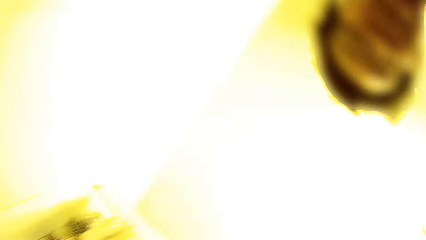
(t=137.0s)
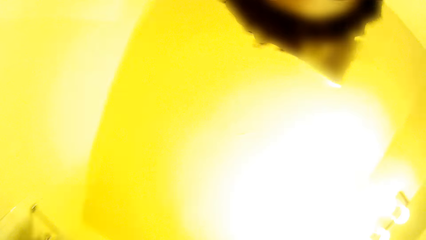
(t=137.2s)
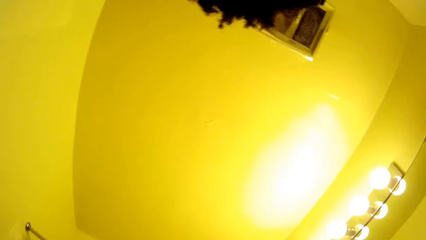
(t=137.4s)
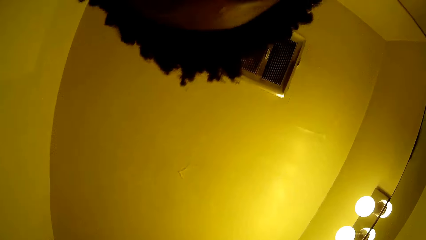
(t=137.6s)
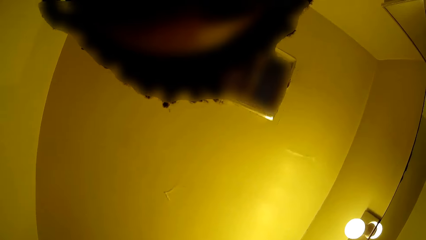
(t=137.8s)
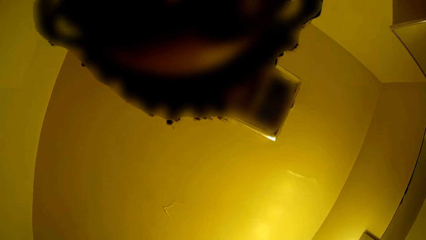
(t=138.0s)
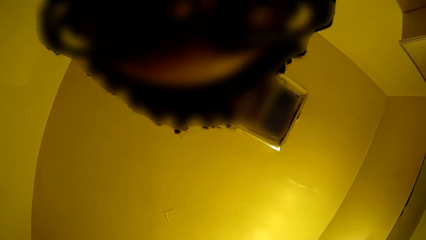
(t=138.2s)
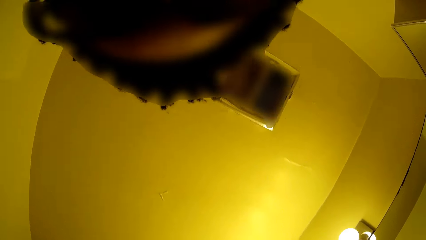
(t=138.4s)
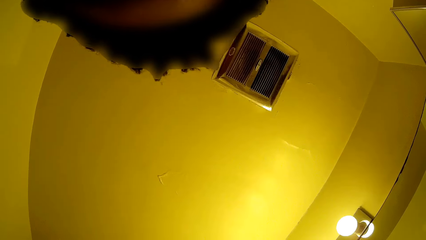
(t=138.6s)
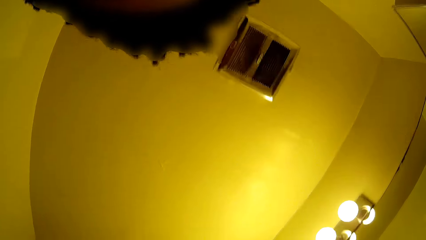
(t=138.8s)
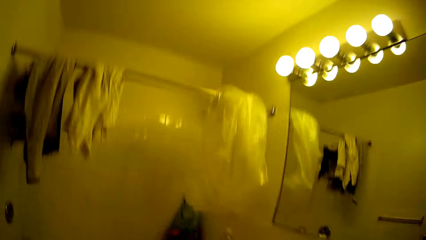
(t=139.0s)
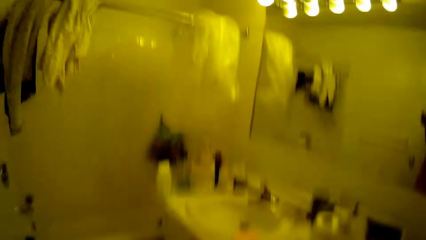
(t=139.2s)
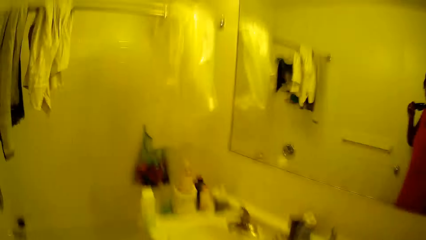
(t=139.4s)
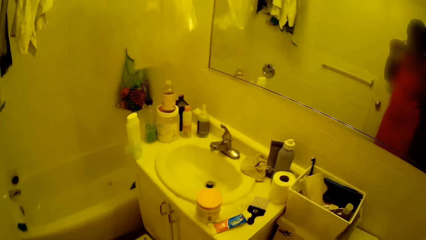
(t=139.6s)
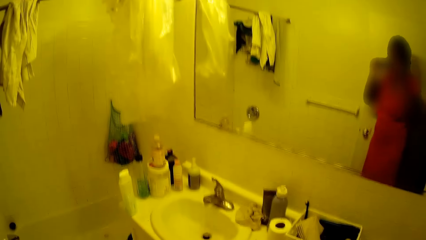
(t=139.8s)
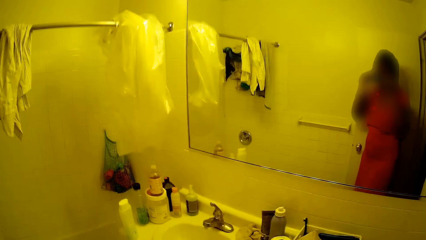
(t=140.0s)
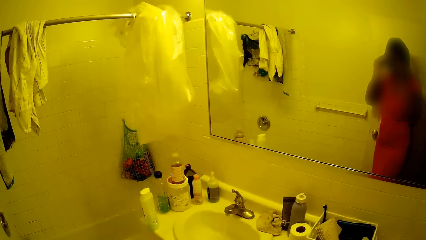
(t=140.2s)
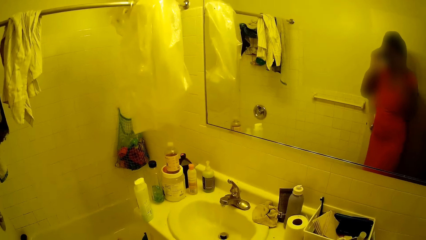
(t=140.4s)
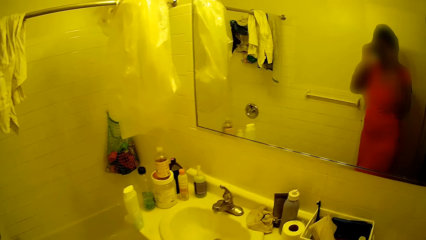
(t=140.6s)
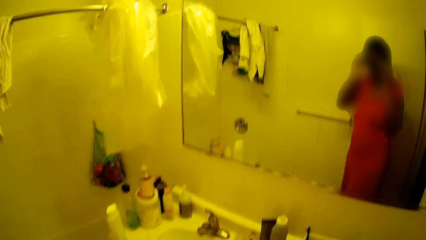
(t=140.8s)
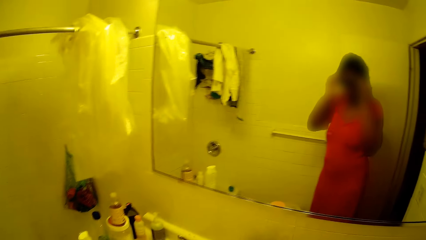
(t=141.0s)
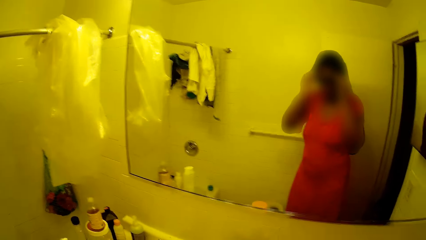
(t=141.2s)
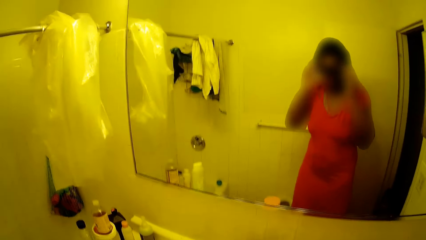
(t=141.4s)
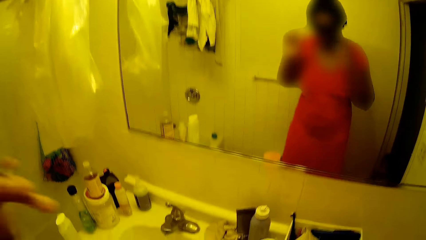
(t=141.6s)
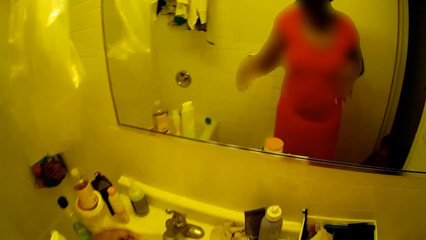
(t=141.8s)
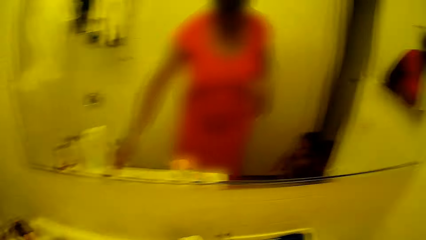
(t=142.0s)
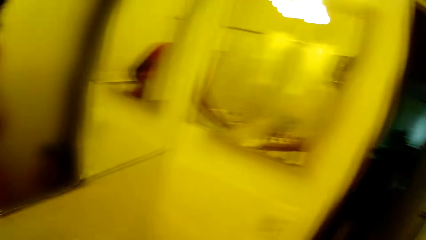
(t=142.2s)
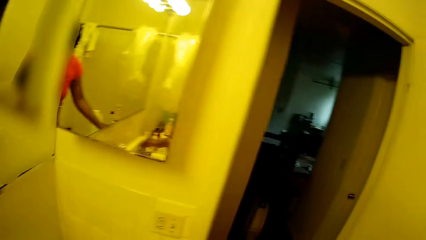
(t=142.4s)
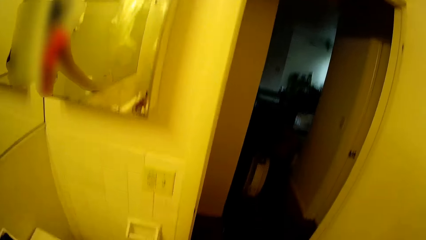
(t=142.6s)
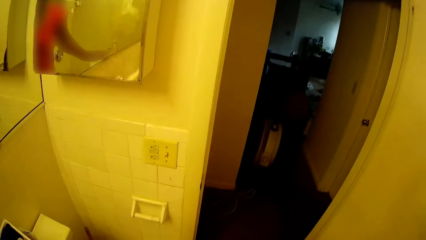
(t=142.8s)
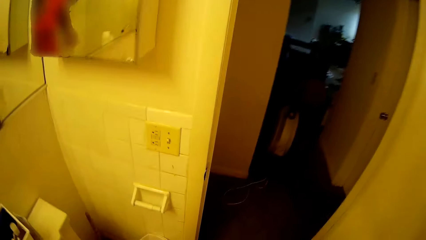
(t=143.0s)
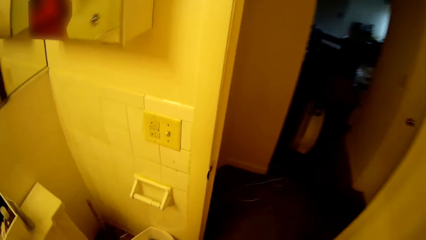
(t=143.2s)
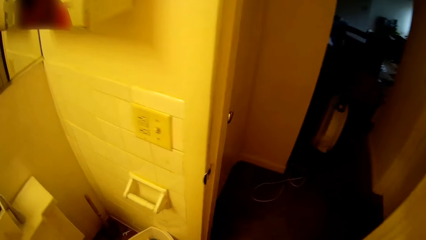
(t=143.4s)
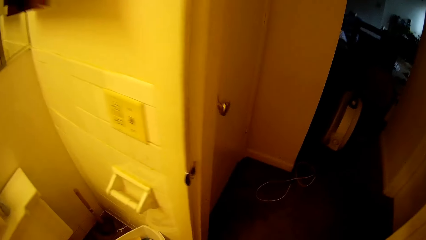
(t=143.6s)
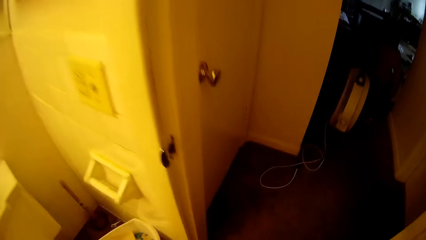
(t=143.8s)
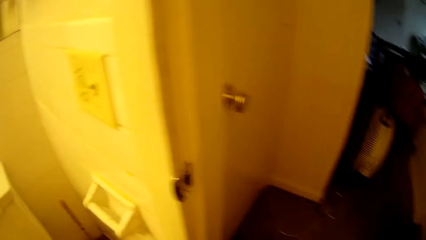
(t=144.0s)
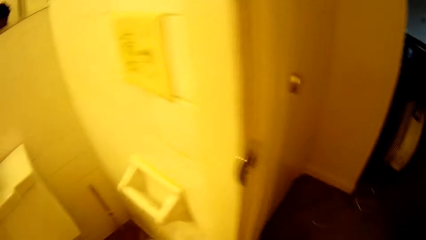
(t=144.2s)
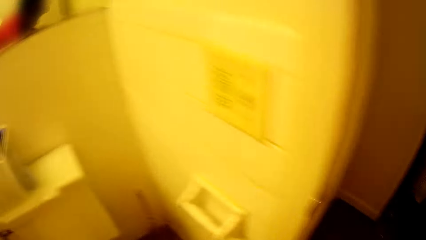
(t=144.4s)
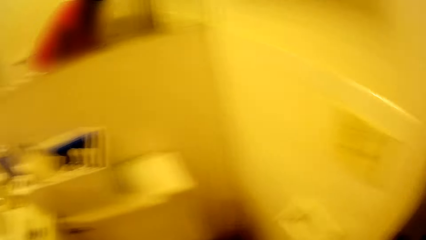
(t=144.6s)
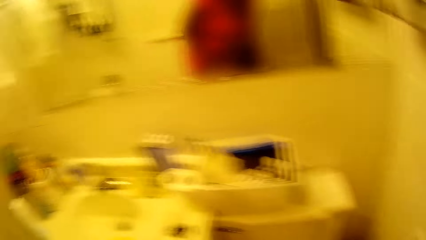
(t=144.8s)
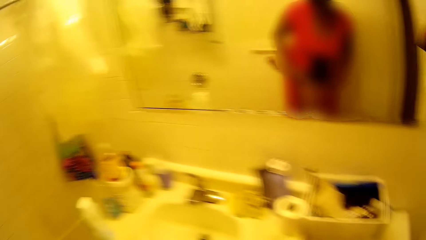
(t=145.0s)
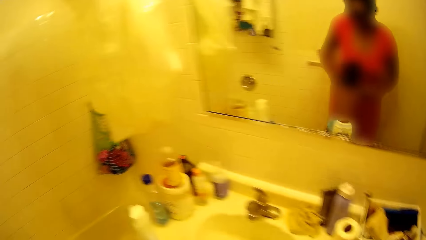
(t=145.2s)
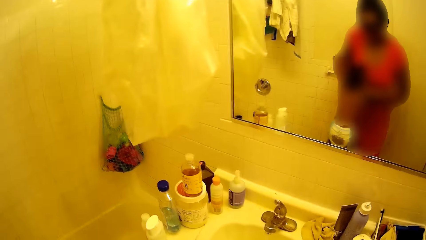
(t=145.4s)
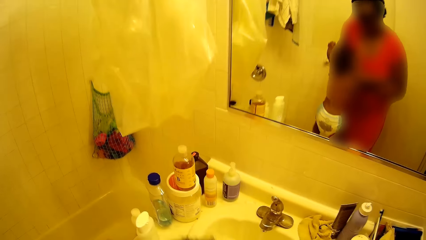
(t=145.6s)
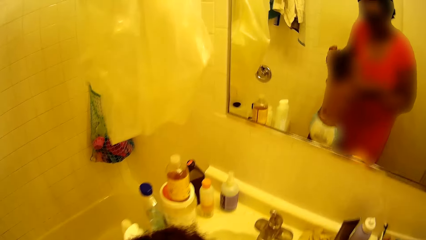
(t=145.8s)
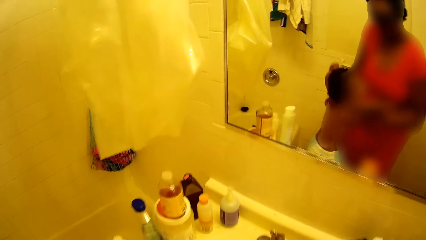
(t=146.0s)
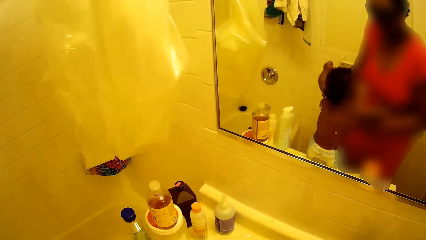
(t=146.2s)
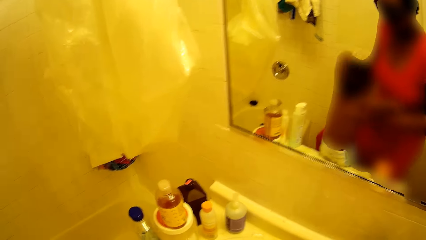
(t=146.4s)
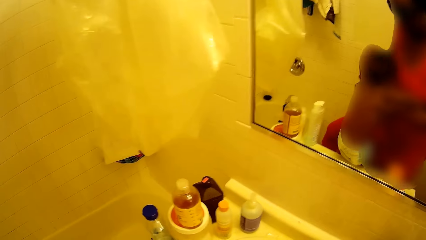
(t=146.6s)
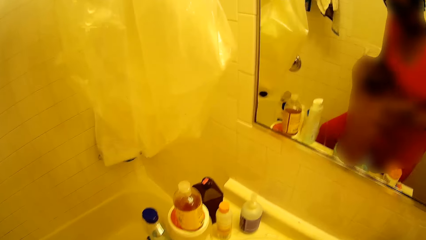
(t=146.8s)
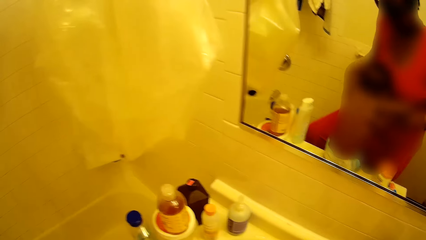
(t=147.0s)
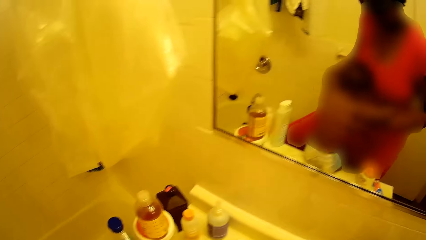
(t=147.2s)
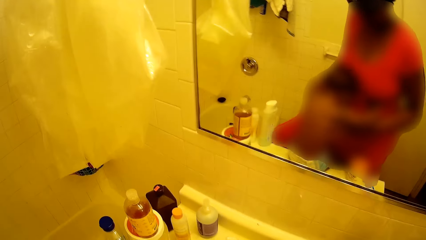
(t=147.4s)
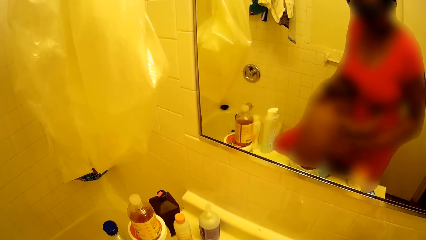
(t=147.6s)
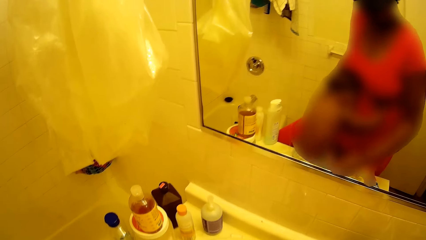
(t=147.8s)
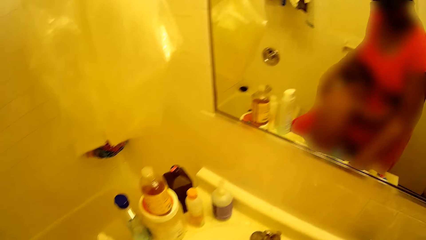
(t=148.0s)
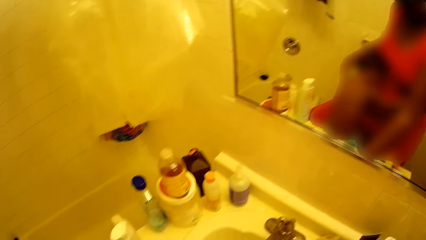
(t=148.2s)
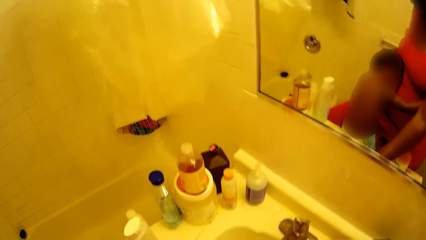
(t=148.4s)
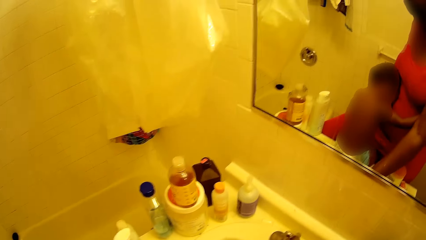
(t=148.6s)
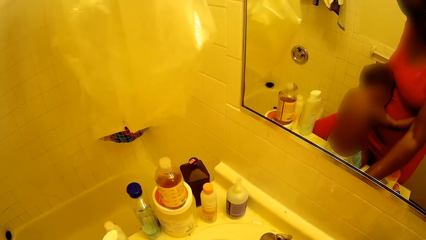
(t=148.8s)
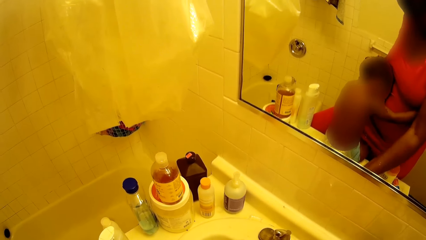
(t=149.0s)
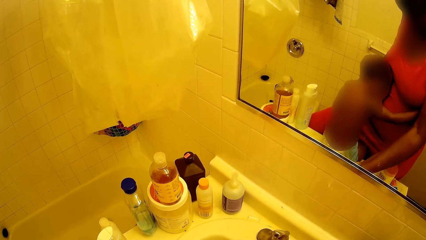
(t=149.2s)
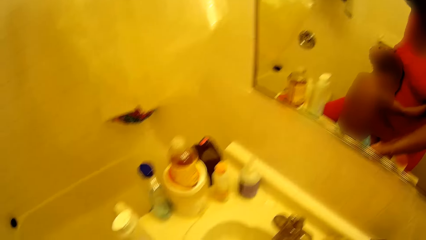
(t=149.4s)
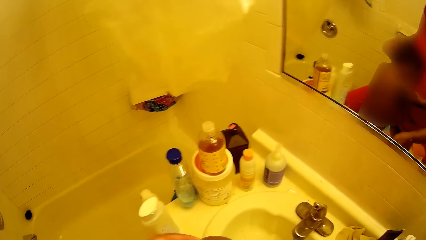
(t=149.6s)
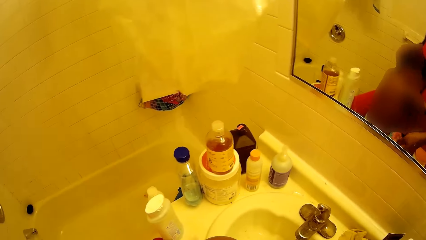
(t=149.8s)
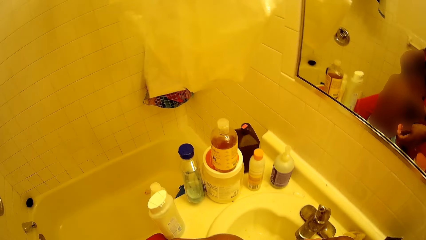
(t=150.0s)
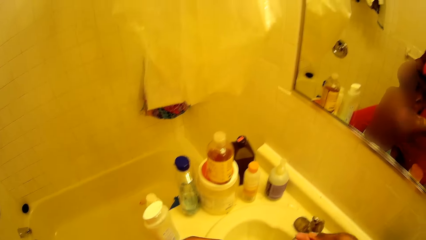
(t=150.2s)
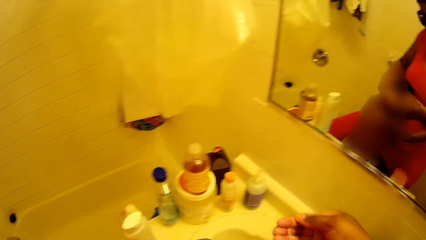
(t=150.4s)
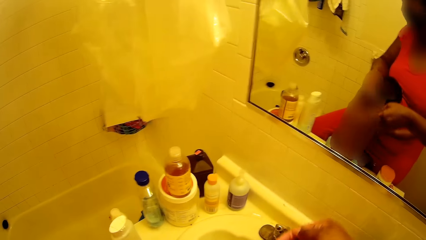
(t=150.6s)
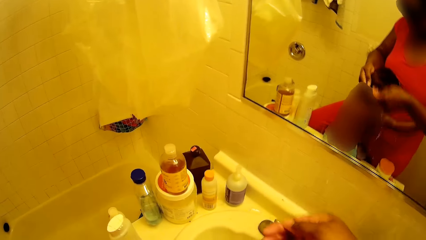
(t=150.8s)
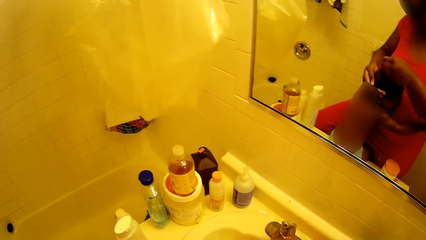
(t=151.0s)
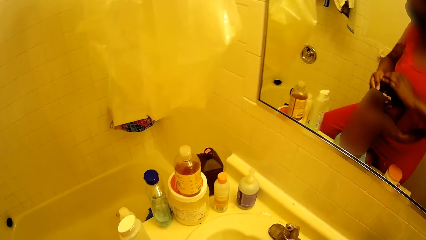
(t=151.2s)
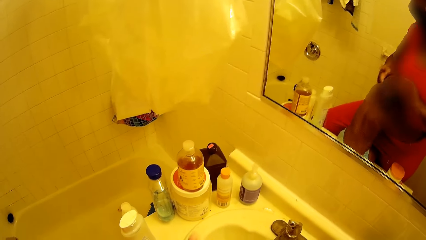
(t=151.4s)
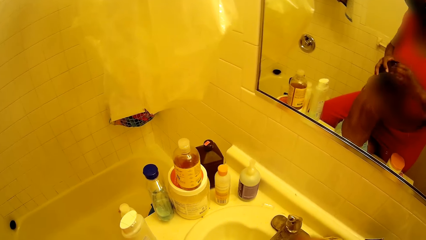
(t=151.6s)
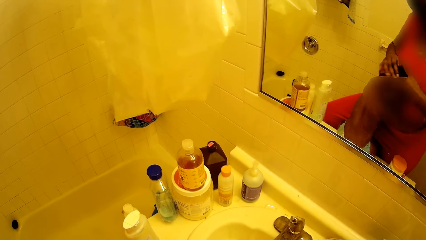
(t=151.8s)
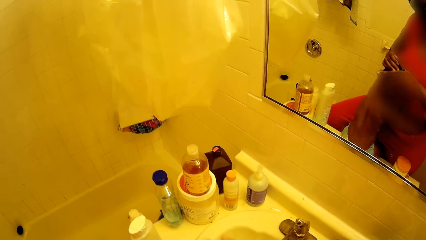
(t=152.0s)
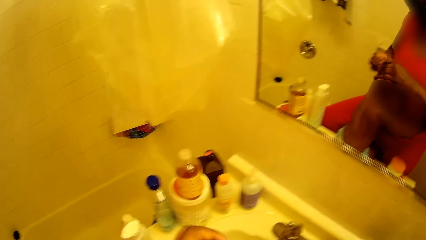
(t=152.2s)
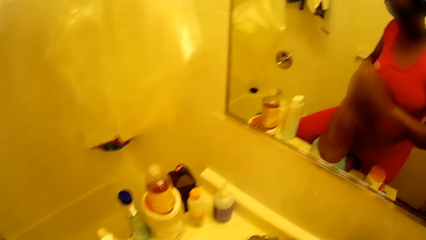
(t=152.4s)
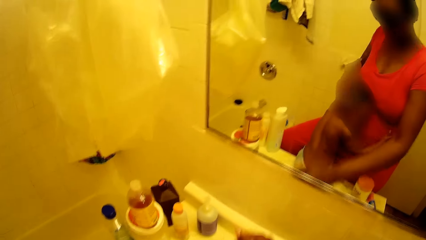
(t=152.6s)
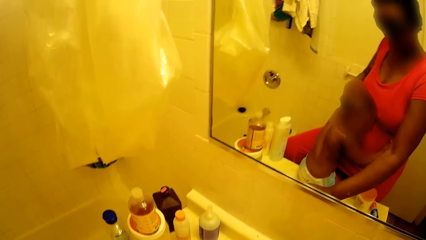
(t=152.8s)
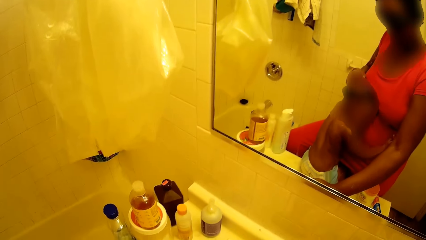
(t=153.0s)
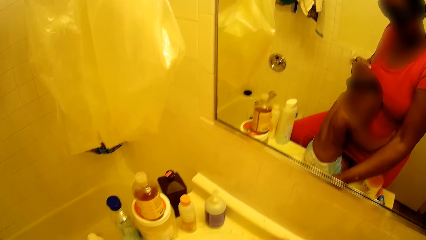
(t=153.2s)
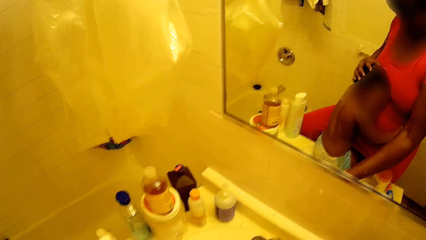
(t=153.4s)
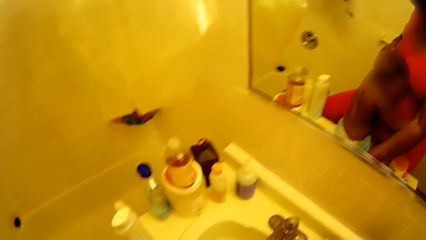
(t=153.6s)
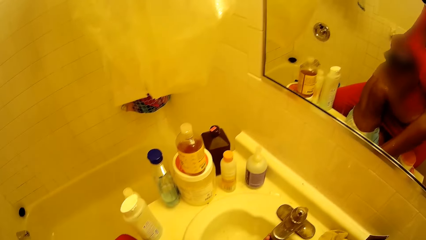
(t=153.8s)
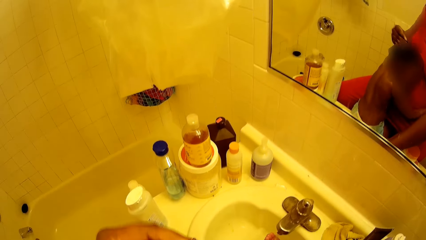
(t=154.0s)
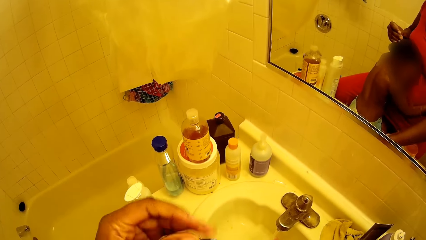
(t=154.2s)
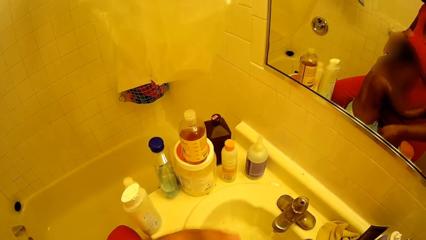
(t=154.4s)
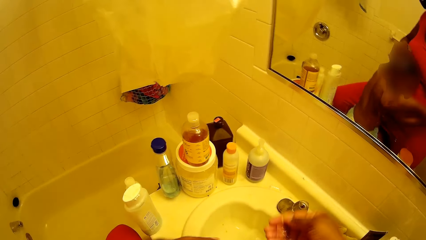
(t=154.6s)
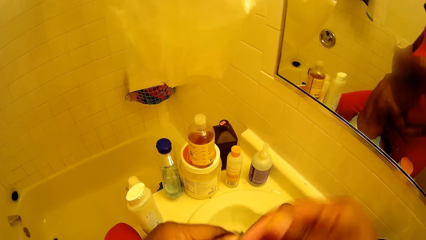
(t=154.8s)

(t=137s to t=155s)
The camera wearer wears the camera on her head with both hands. She interacts with the girl. She carries the girl with both hands. She lifts the girl. She places the girl on the sink with both hands. She scoops water from a tap in the sink with her right hand. She washes the hair of the girl. She pours water on the head of the girl with her right hand. She rubs the head of the girl with both hands. She interacts with the girl. She scoops water from the tap in the sink with her right hand.
